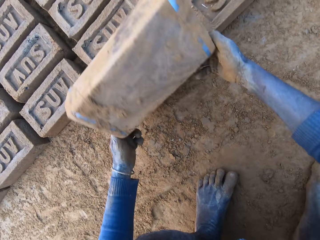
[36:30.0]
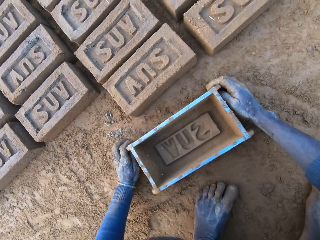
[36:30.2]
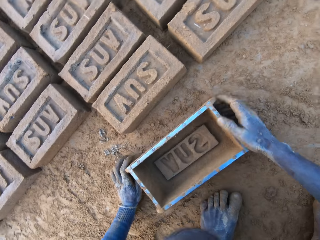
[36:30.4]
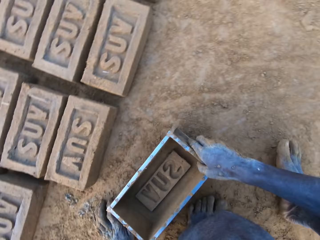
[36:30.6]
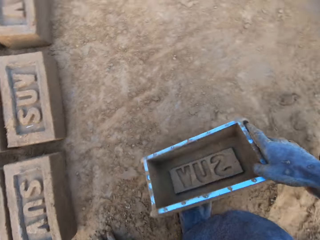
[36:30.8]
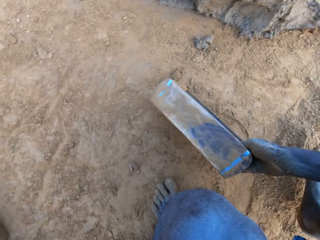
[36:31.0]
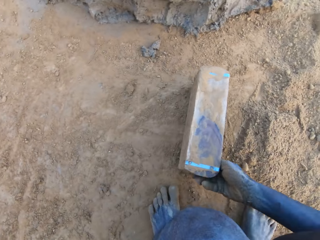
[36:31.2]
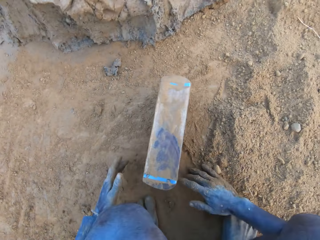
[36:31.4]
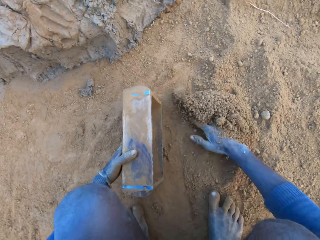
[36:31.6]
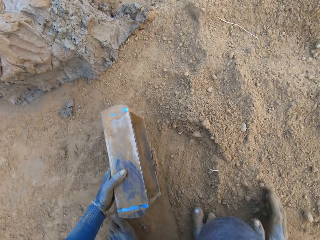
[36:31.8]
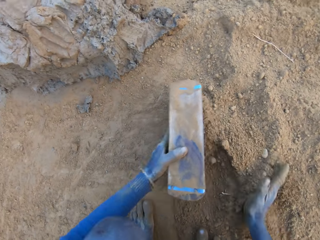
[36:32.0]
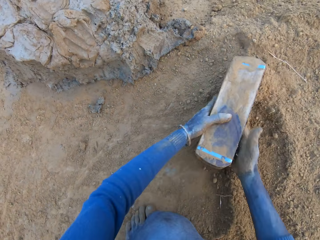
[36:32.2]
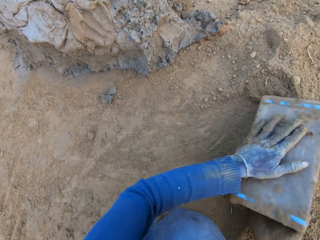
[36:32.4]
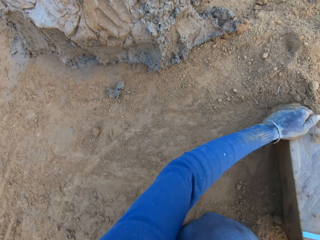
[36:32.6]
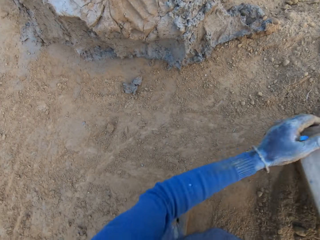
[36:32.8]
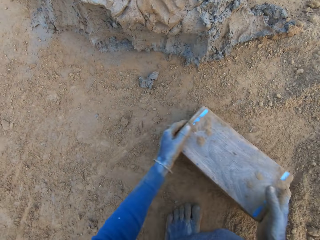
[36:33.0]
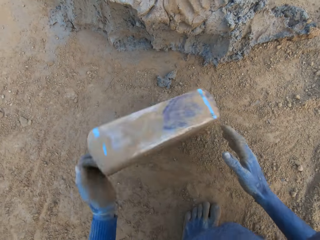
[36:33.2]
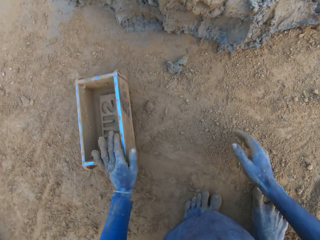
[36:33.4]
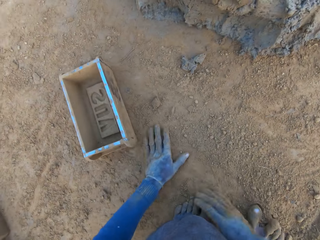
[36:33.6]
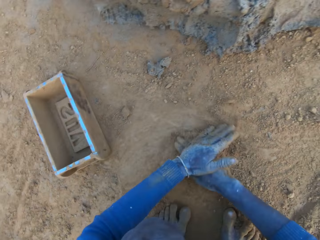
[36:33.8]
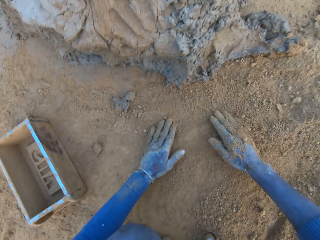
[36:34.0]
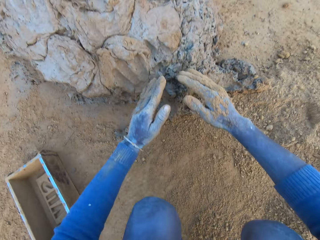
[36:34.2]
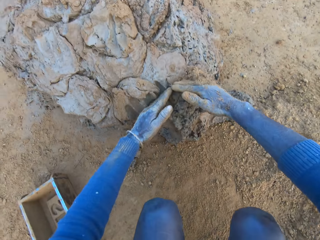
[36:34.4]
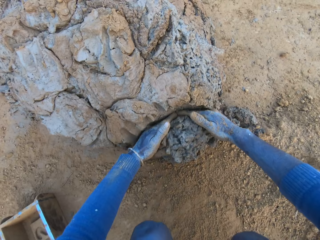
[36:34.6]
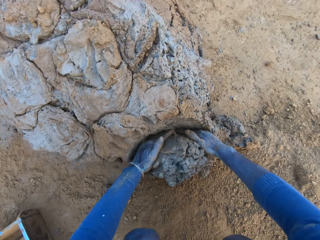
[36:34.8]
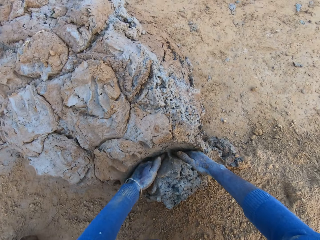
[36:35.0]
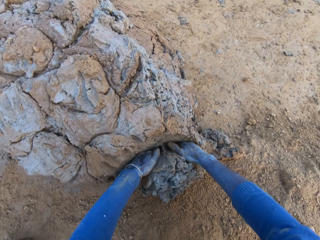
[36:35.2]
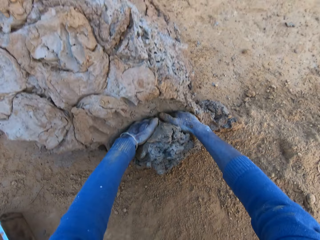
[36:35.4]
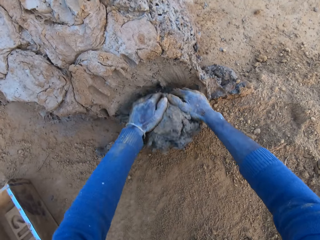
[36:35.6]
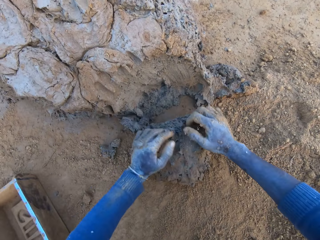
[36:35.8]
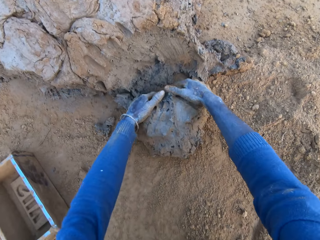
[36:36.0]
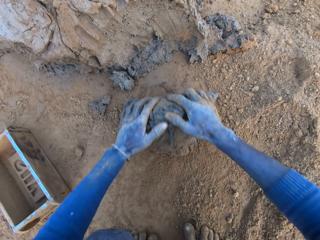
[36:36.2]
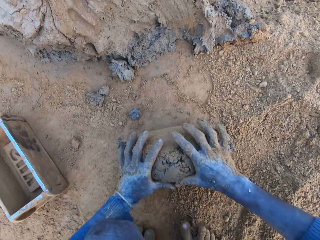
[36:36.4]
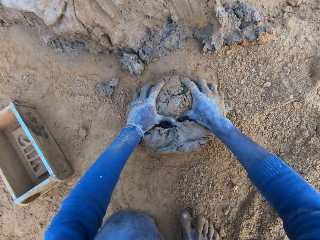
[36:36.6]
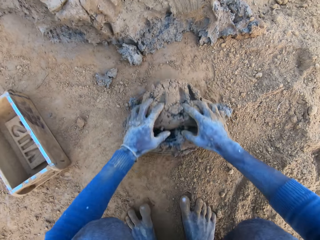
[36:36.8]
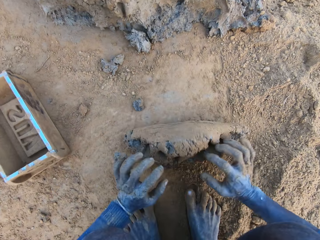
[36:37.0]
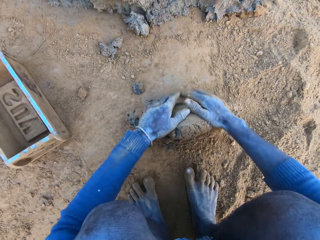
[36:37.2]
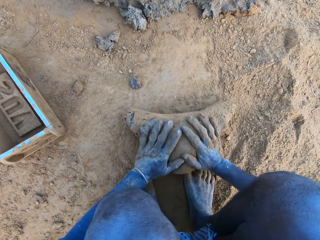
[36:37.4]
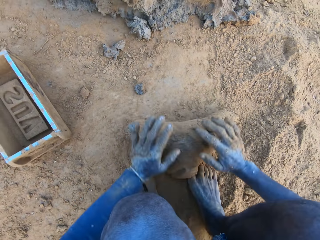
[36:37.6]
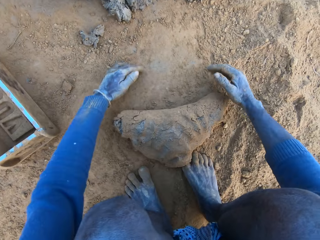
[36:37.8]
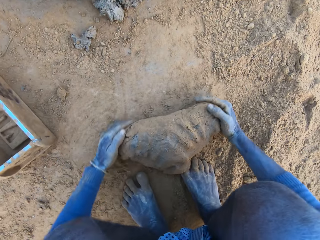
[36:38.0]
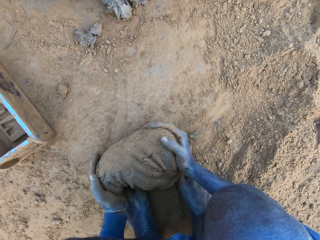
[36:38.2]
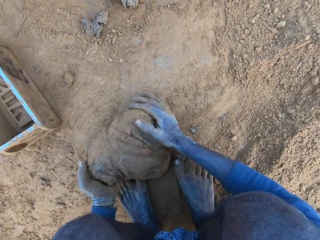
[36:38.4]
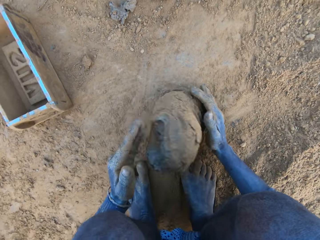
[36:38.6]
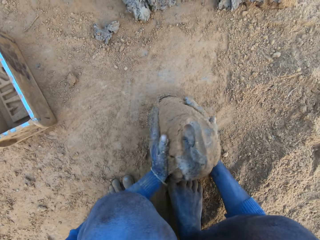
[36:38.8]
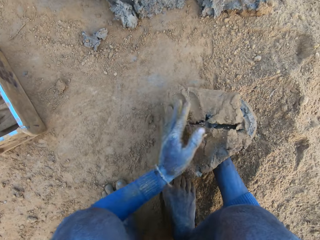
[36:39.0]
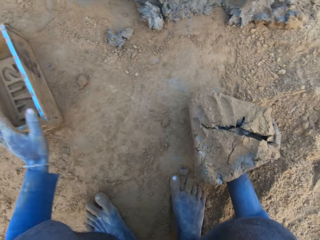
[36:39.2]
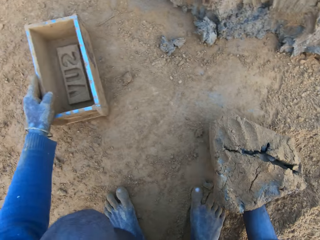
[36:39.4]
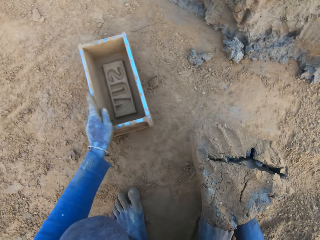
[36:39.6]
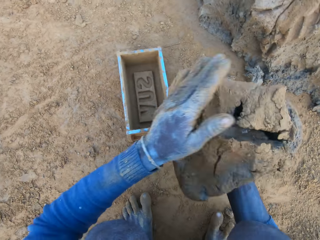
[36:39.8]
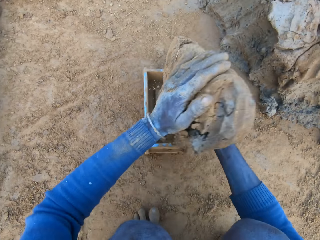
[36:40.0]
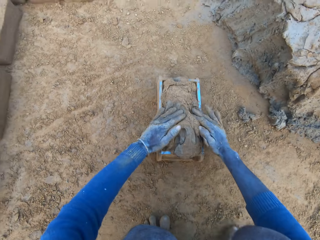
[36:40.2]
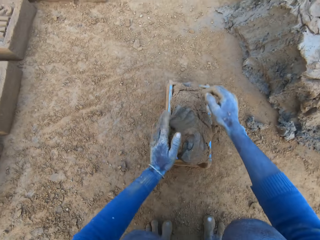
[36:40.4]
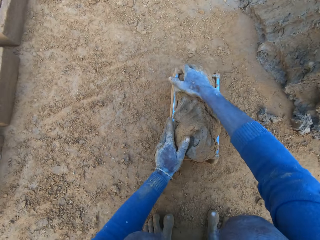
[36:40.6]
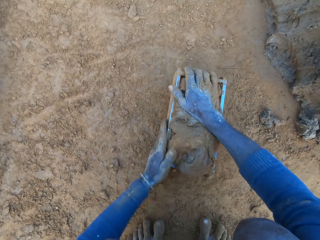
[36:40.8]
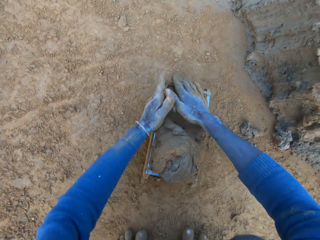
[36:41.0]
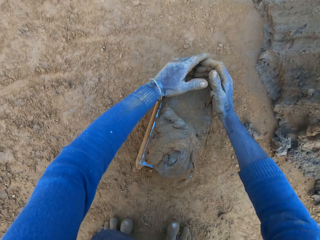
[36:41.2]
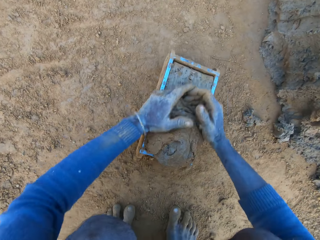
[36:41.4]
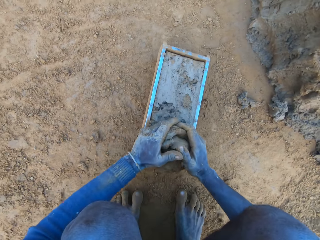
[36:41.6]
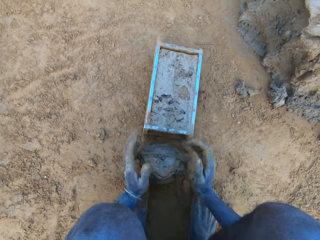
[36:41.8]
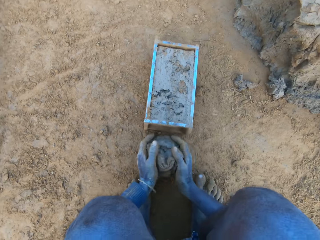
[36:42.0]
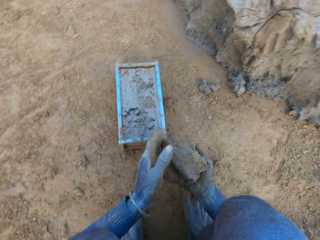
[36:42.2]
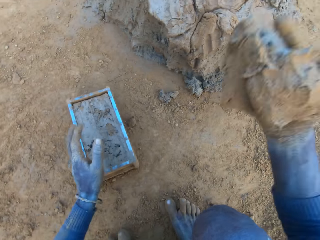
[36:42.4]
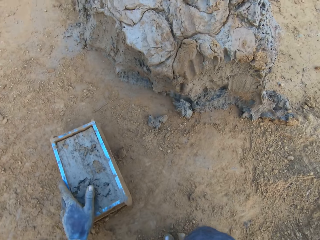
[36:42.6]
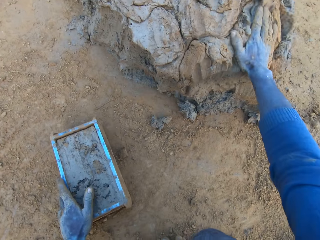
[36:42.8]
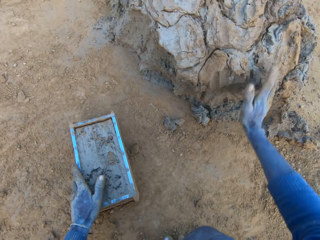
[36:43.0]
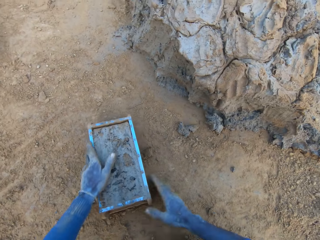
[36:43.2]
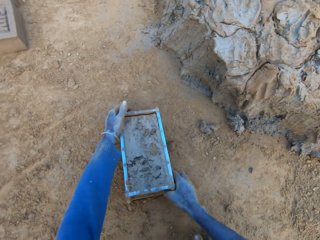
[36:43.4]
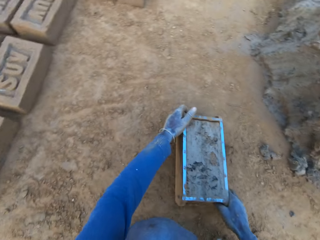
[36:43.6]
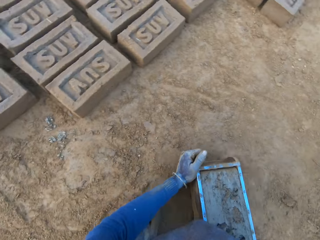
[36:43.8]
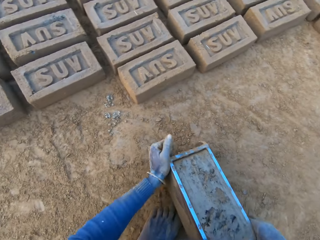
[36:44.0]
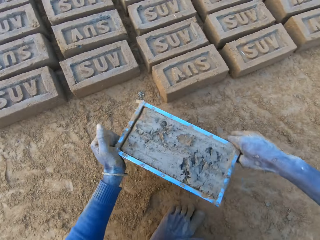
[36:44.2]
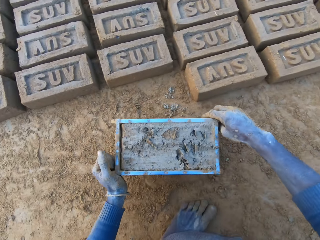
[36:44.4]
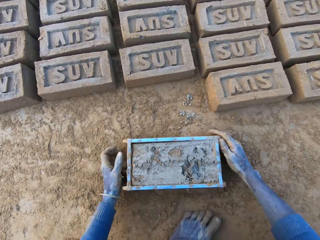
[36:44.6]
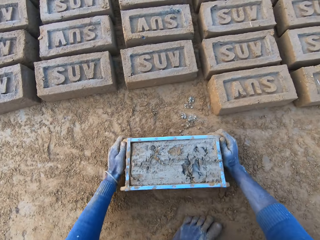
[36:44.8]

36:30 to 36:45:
The camera wearer drags the mould on the ground. He packs sand into the clay mould with his right hand. He pours sand out of the clay mould. He drops the mould on the ground. He rubs his left hand on sand. He packs clay from the clay mud with his hands. He presses the clay with his hands. He adjusts the clay mould with his left hand. He puts the clay into the clay mould. He presses the clay with his hands. He scrapes clay from the mould with his hands. He cuts off the mud. He drops the clay on the clay mud. He moves the clay mould on the ground with his hands.

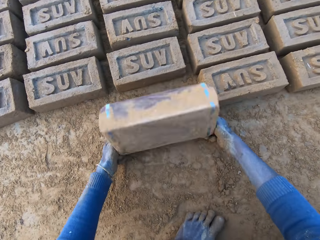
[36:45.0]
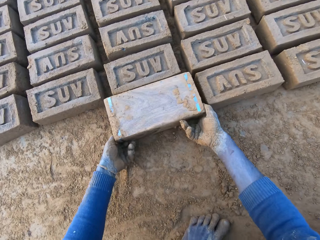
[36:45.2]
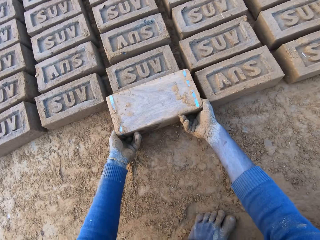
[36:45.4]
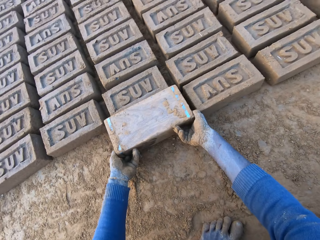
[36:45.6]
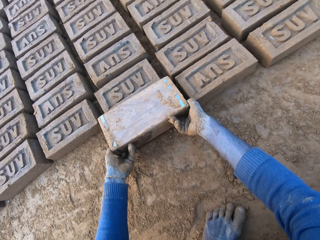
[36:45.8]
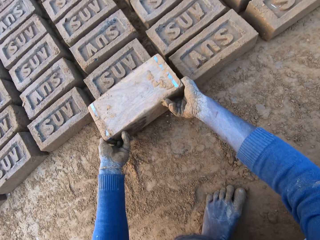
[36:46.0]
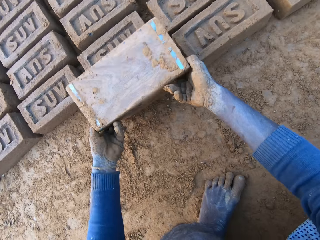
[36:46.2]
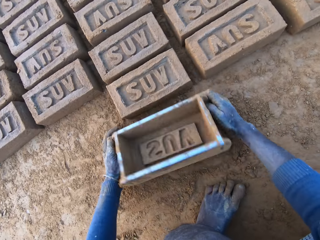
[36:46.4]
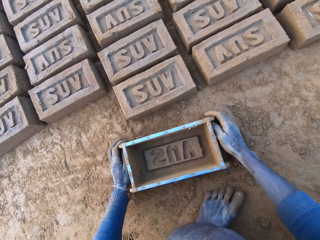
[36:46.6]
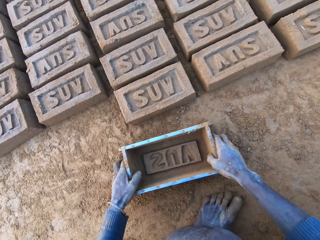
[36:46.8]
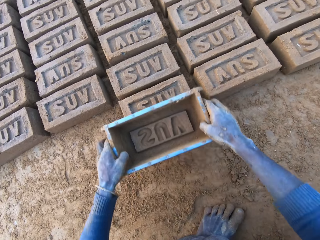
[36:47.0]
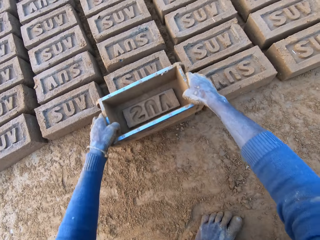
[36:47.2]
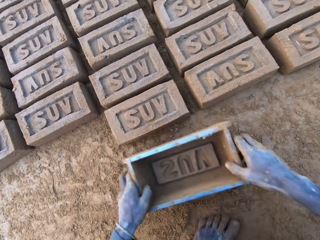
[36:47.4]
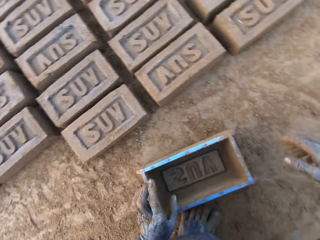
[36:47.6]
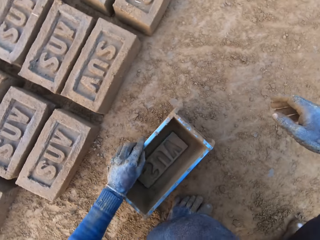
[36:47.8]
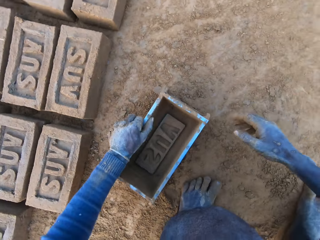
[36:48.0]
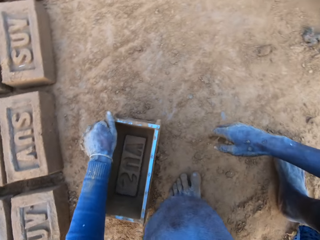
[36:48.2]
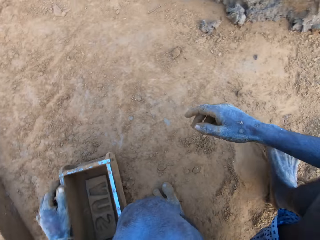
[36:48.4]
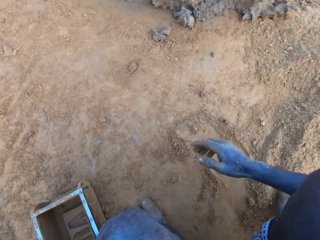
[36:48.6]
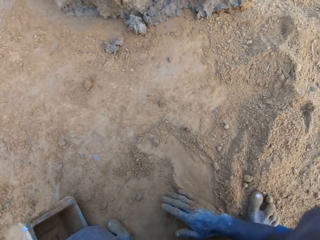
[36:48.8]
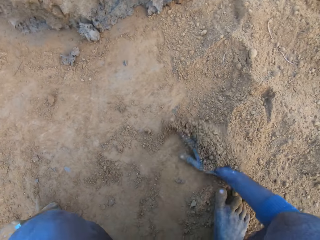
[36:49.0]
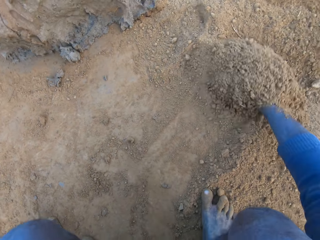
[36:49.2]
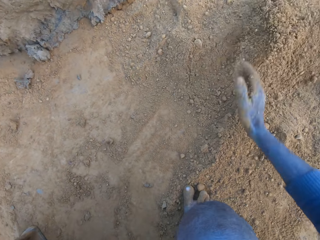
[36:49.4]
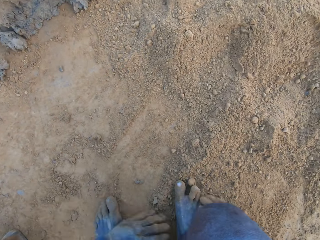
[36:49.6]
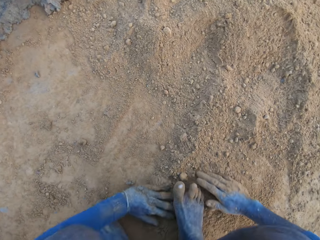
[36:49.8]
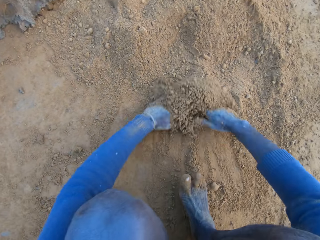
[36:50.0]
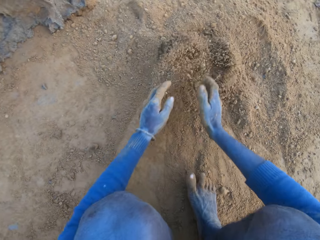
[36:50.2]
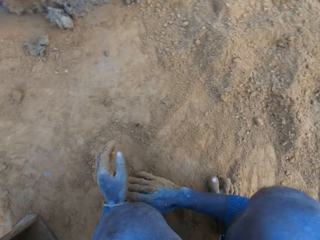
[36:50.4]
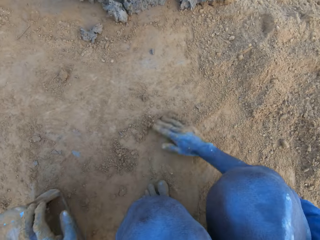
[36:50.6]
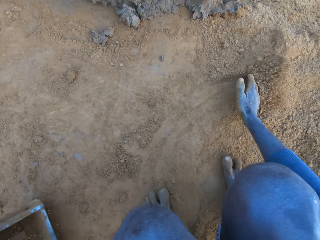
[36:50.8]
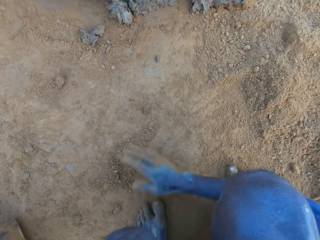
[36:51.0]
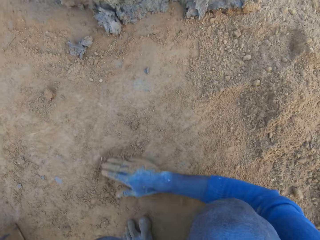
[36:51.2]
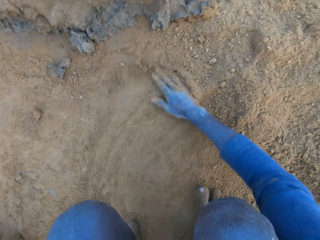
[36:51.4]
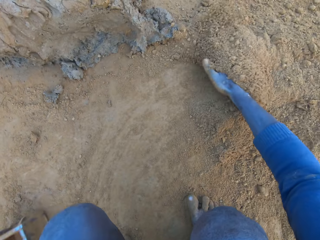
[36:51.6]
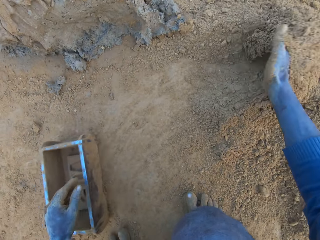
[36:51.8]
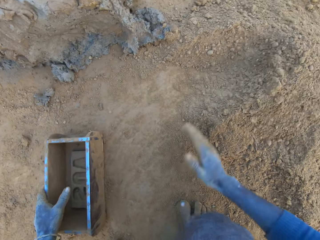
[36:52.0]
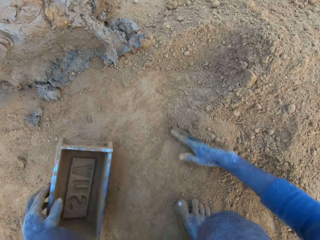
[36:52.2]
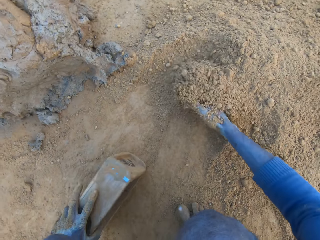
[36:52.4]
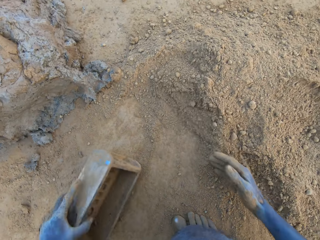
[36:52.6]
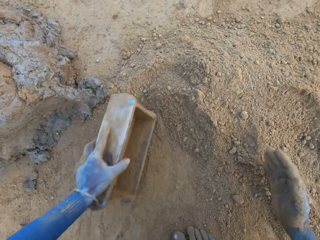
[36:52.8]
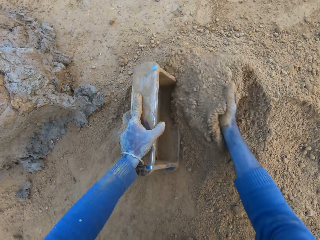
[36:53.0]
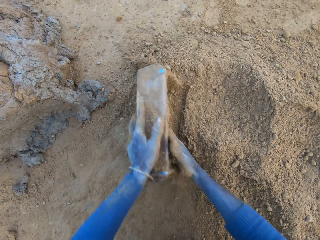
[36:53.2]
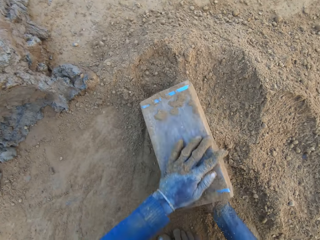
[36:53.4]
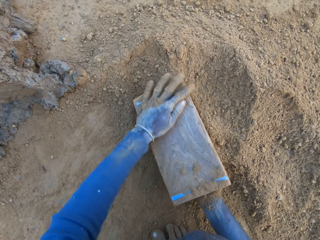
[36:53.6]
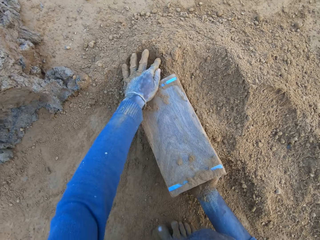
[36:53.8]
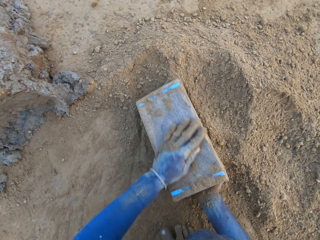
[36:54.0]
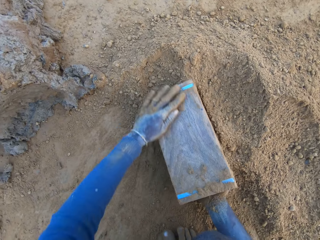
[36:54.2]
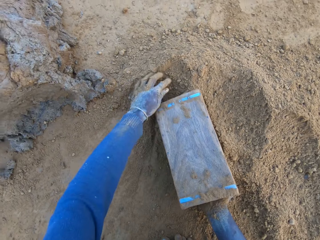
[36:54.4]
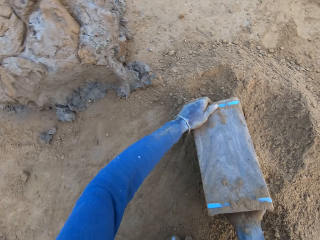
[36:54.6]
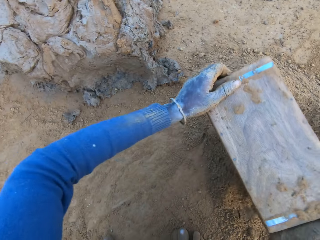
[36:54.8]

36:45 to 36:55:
The camera wearer turns the clay mould or box on the ground. He puts the brick aside. He touches the brick with the mould, drags the mould with his left hand, and pushes sand or soil with his hands. He pulls the soil aside. He packs sand into the clay mould with his right hand and pours the sand out of the clay mould. He scrubs the box.
